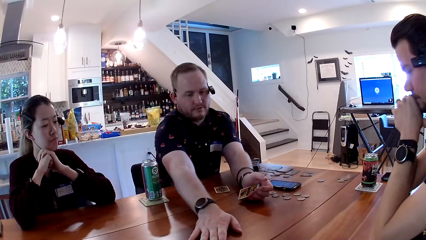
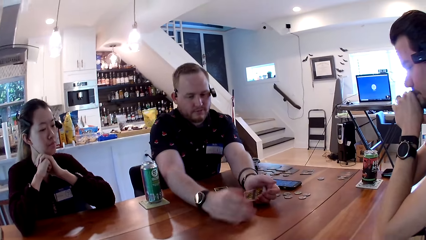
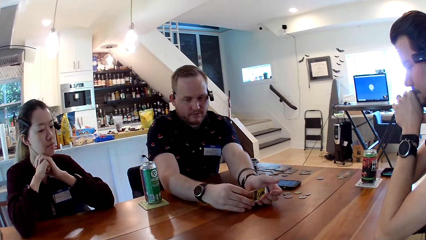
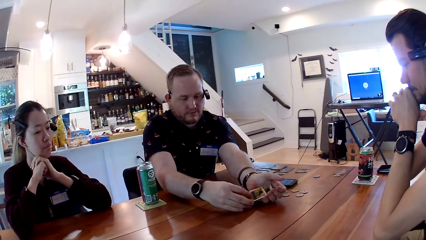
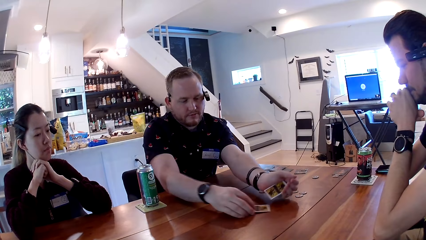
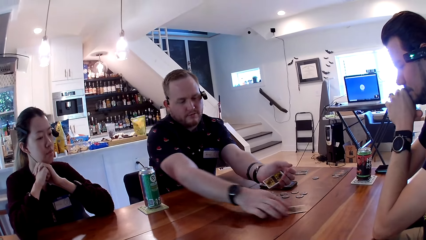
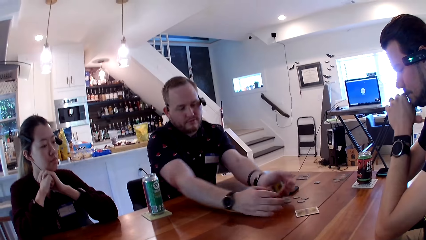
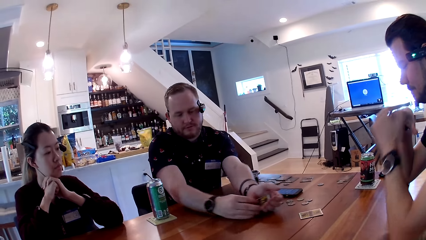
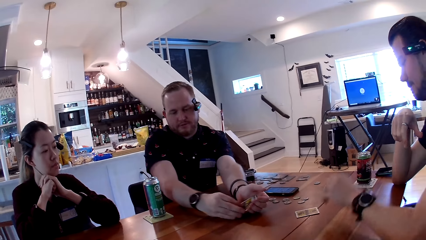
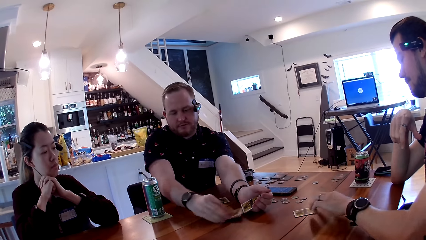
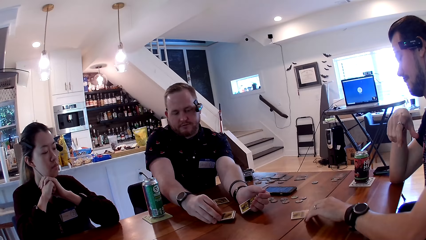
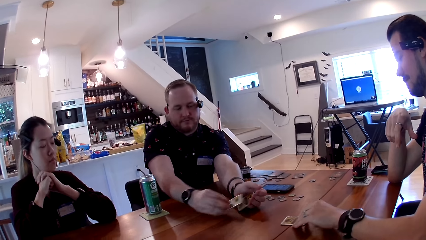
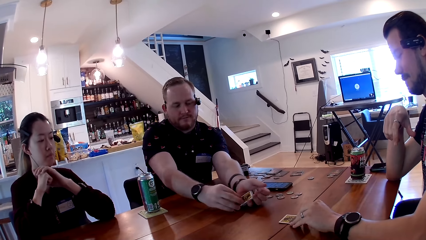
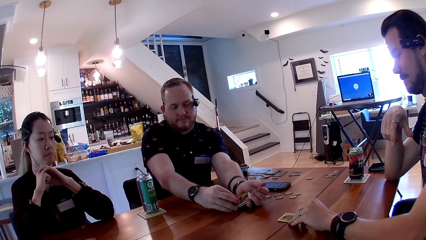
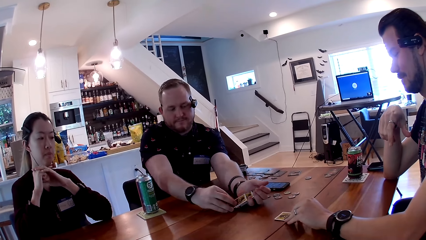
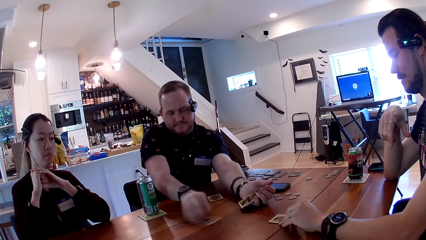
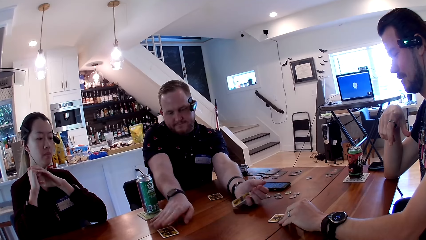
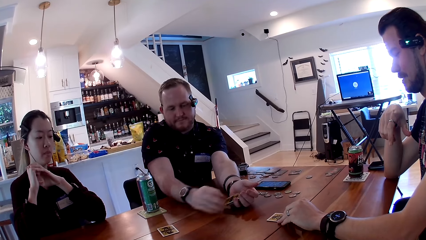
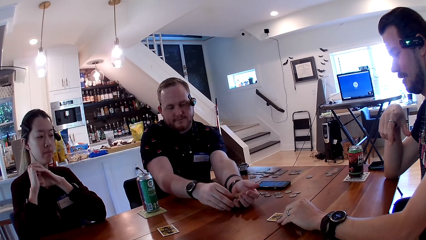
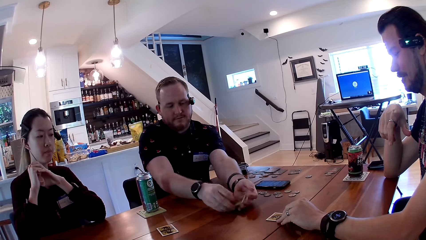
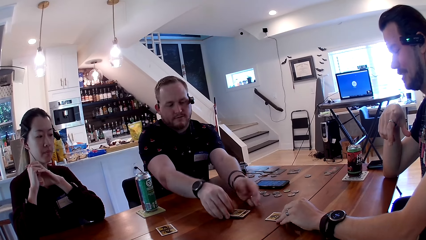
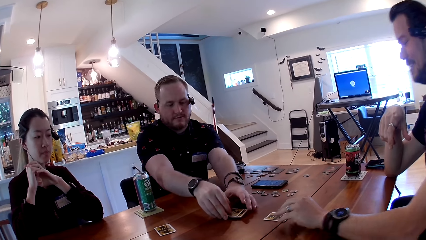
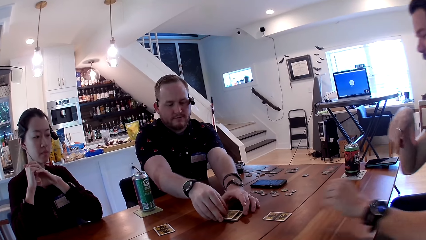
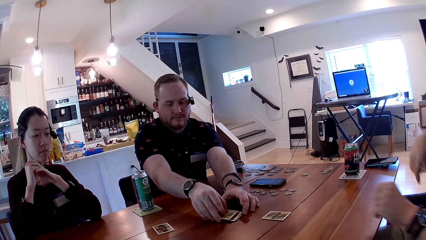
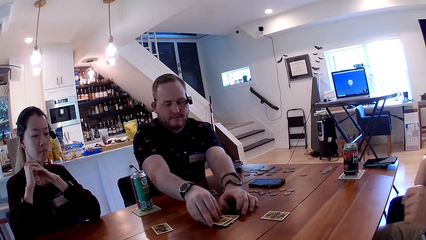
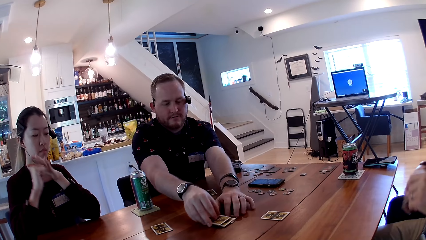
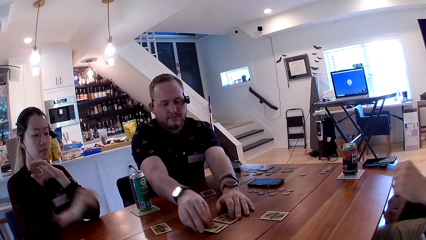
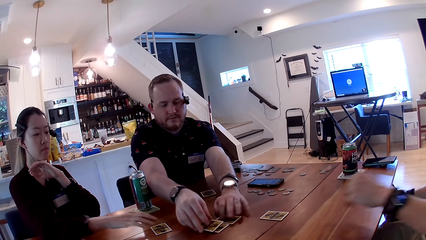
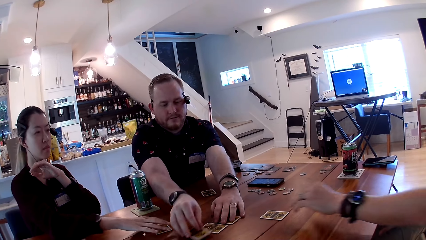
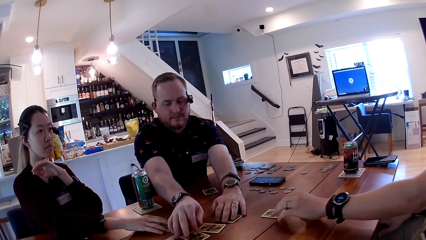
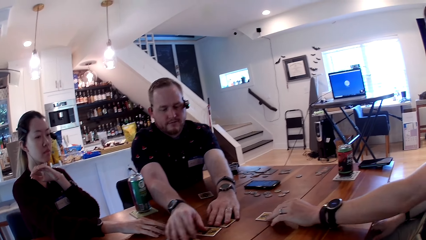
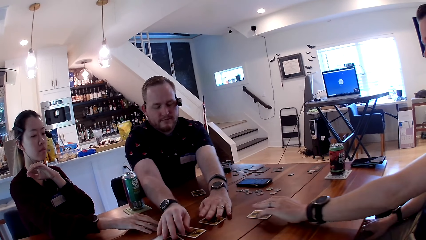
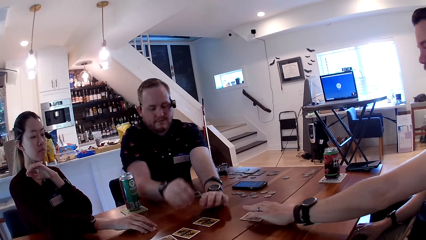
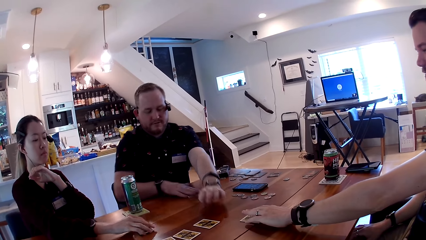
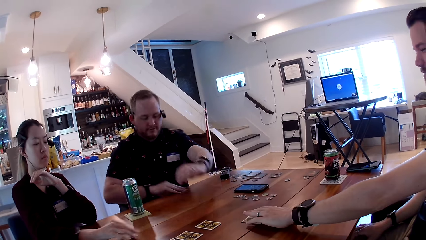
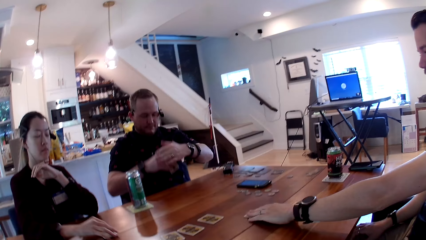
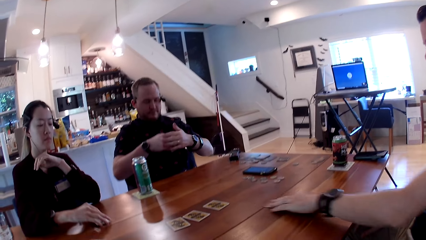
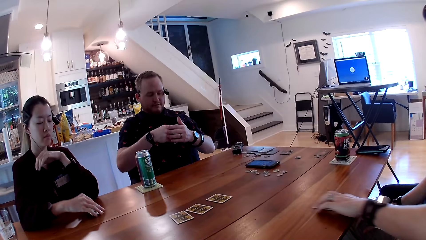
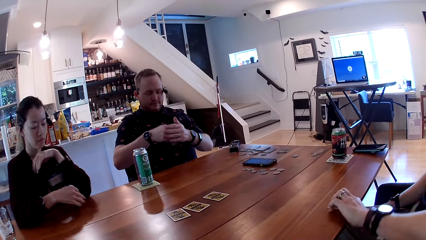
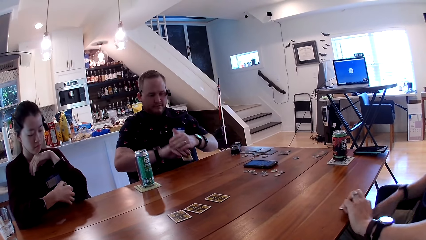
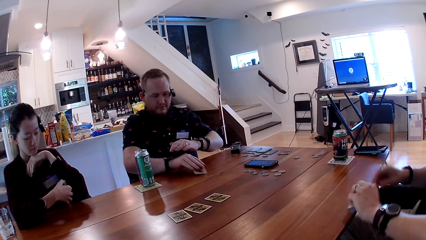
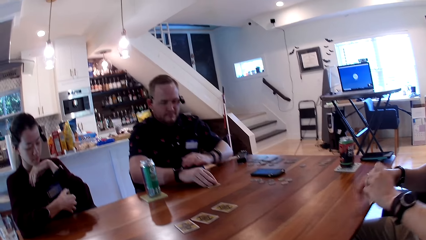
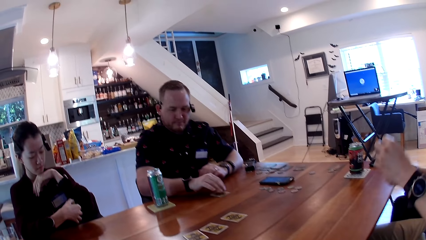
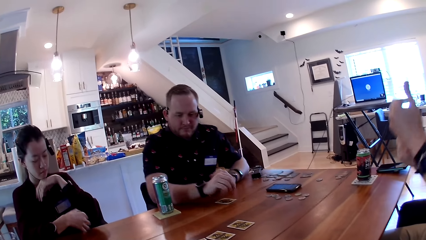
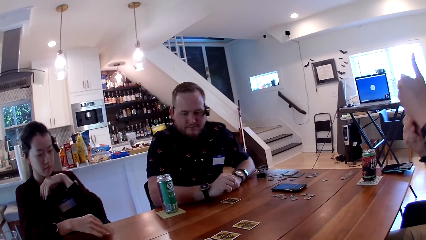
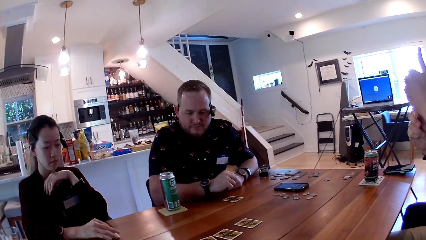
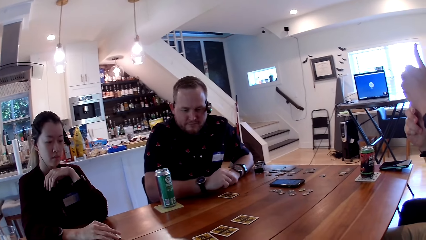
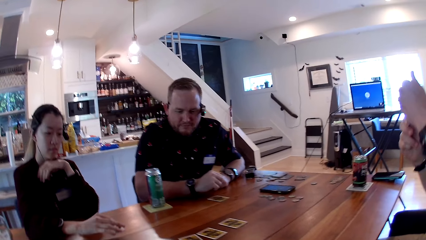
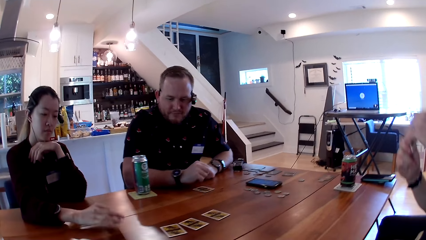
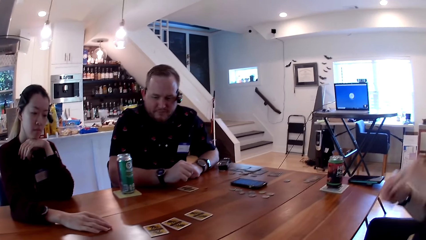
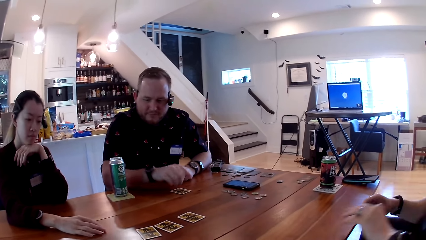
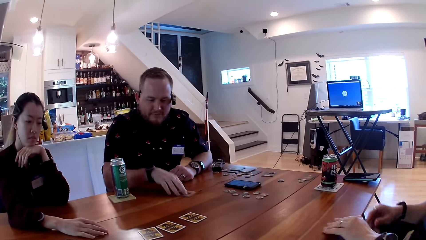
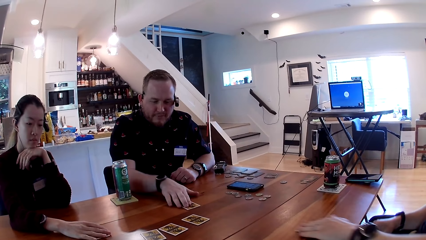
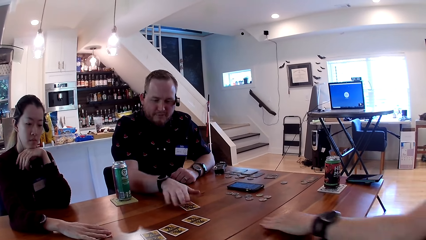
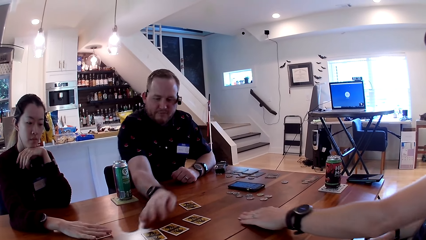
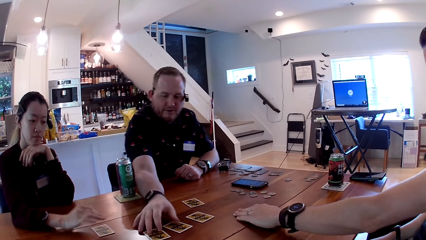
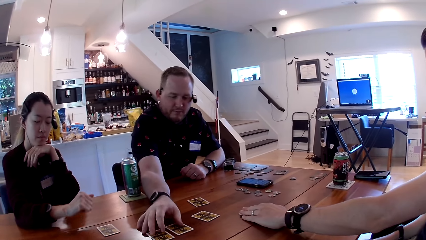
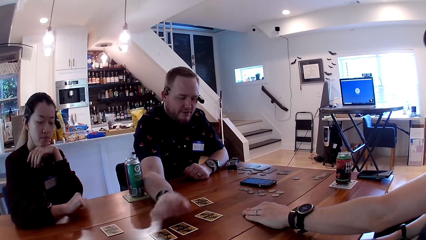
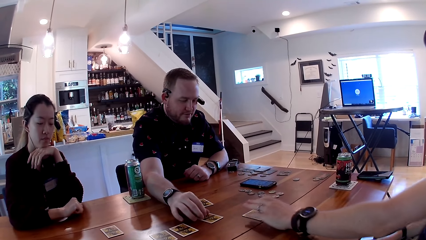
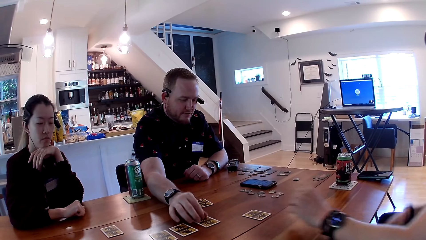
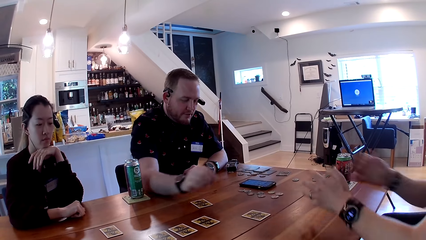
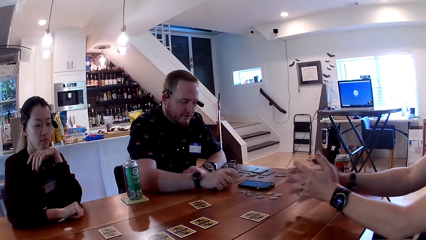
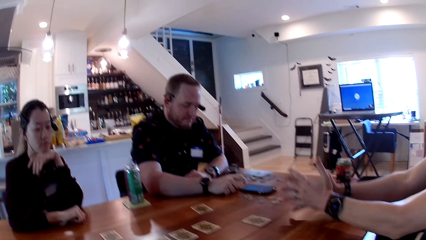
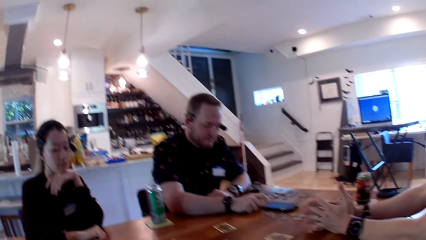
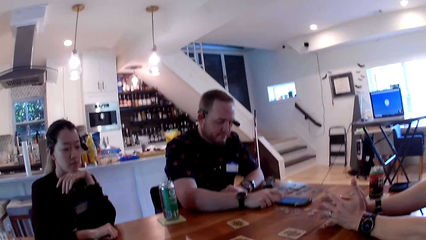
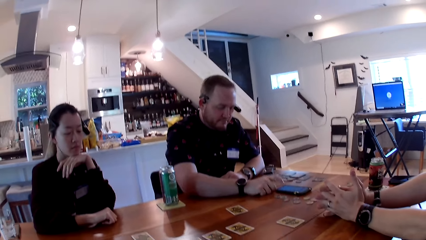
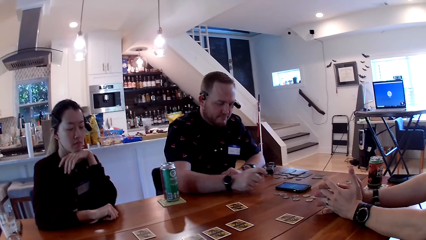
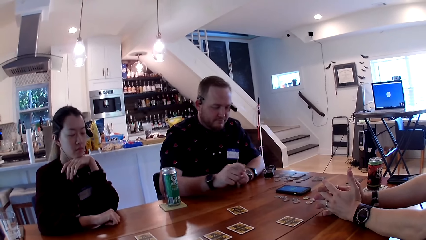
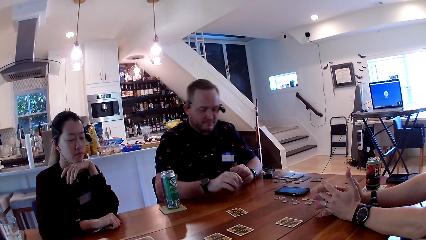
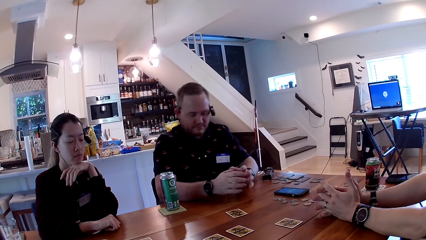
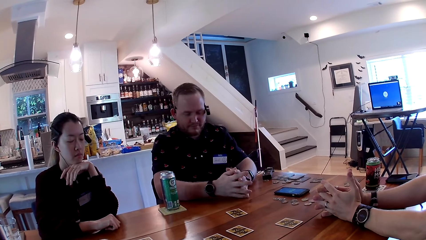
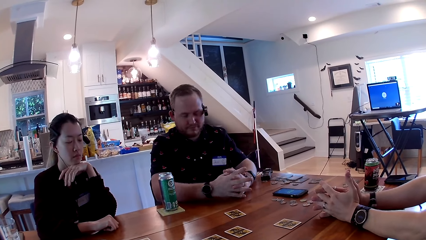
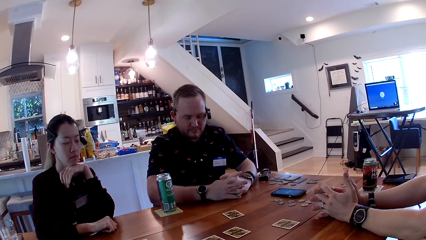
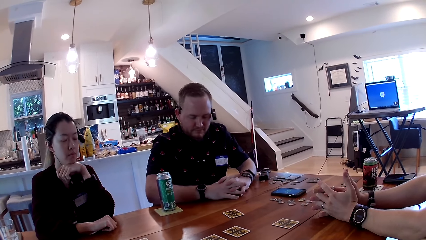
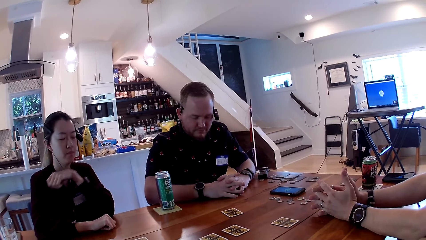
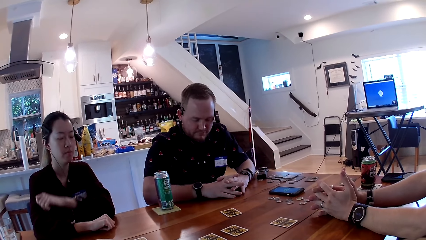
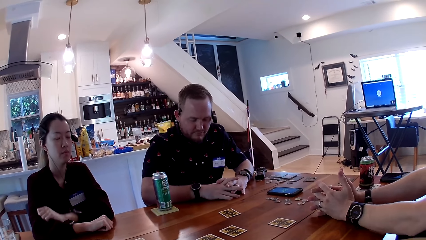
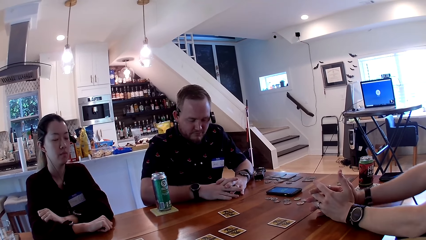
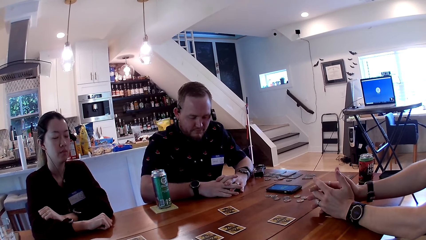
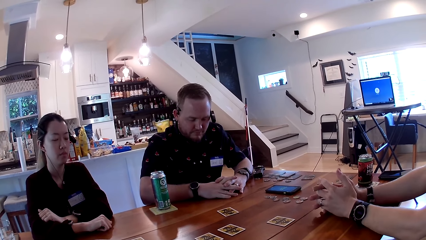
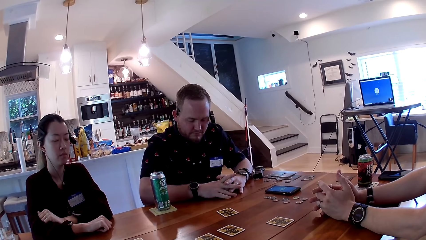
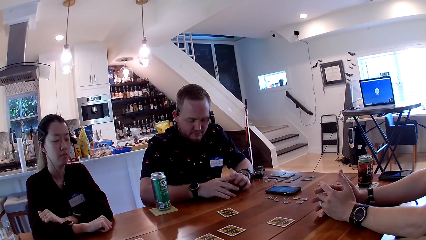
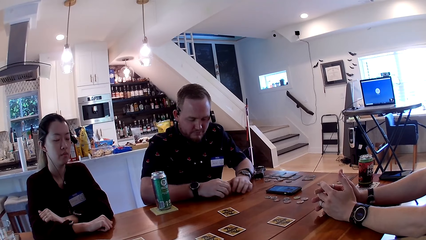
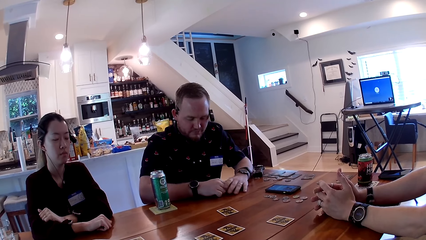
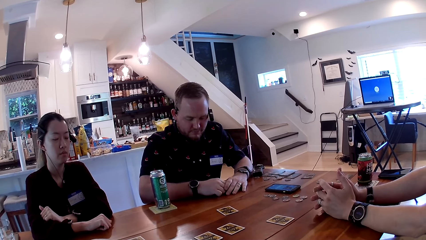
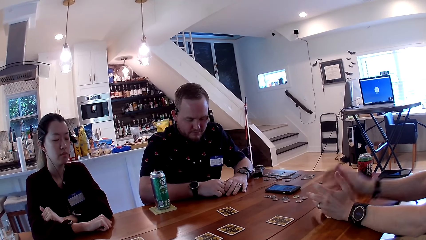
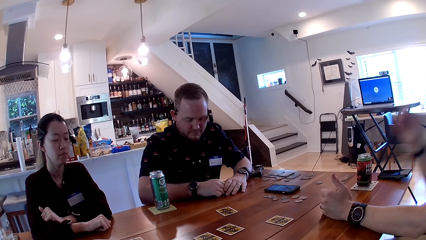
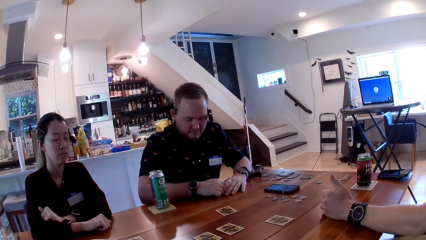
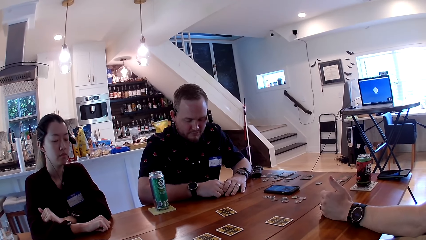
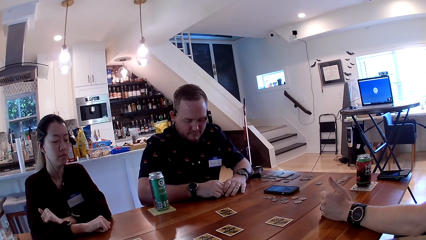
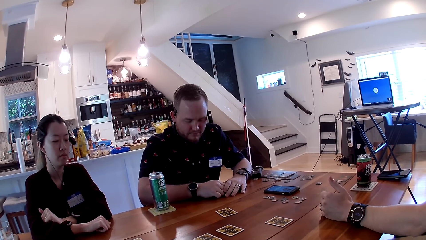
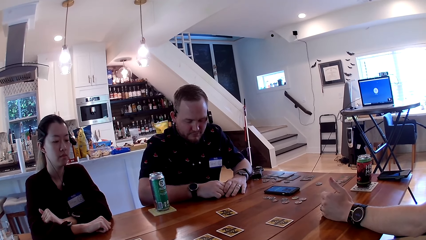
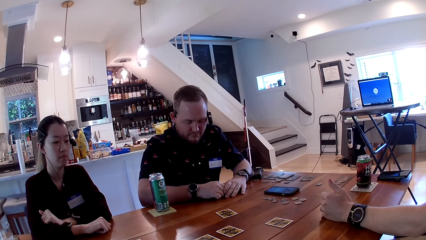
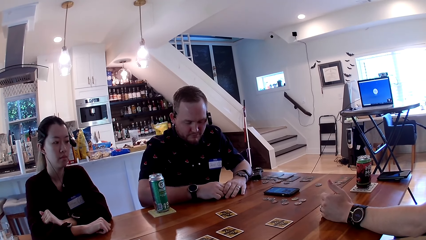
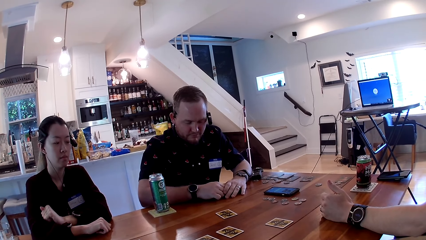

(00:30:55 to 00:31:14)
A man adjusts the card to the camera wearer. He plays the card. He drops the card in the table with his right hand. He adjusts the card to another man. He drops the card in the table with his right hand. He adjusts the card to a woman. The other man plays the card. The first man drops the card on the table. He arranges the cards on the table. The woman touches the card on the table with her right hand. She plays the card. The other man carries the card from the table with his left hand. The woman carries the card from the table with her right hand. The first man looks at the card in his hand. The woman looks at the card in her hand. The first man drops the card on the table. The other man looks at the card in his hand. The woman drops the card on the table. She plays the card. The other man drops the card on the table. The first man adjusts the card with his right hand. The other man adjusts the card with his left hand. He plays the card. The first man plays the card. He touches the phone with his finger.
